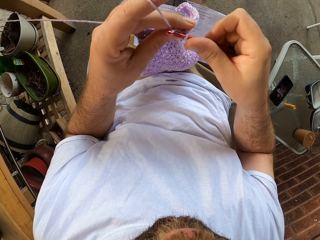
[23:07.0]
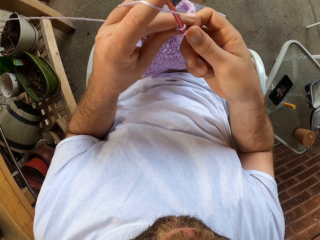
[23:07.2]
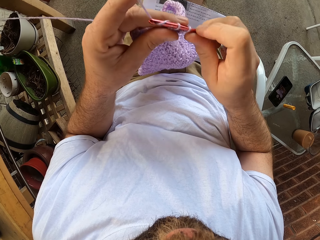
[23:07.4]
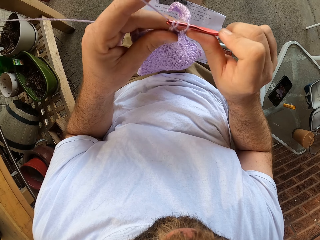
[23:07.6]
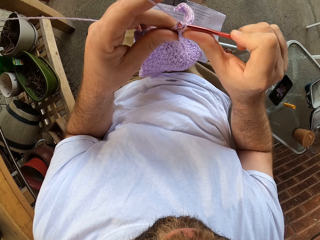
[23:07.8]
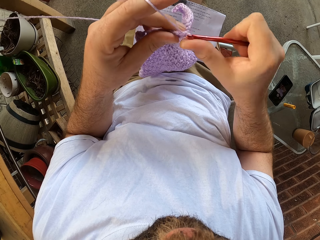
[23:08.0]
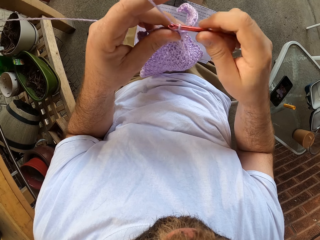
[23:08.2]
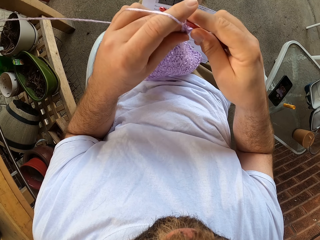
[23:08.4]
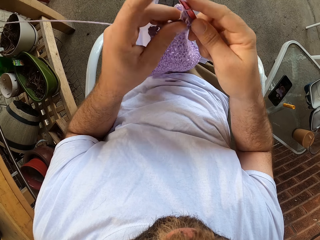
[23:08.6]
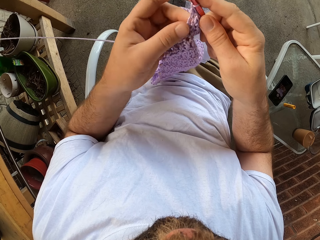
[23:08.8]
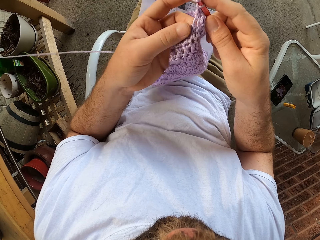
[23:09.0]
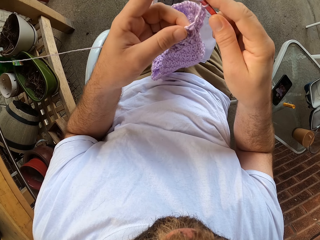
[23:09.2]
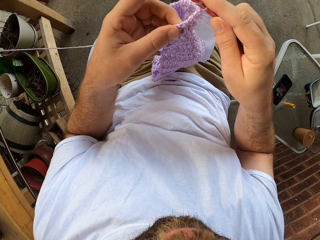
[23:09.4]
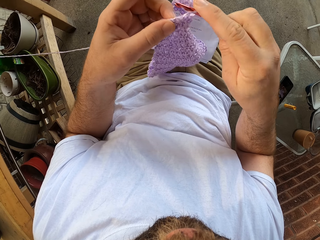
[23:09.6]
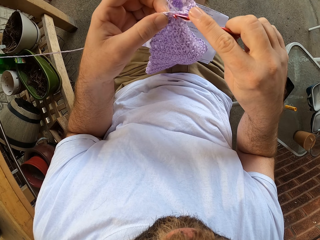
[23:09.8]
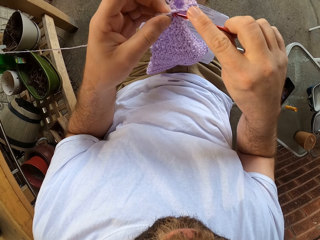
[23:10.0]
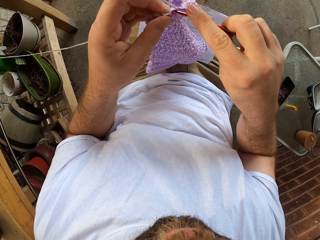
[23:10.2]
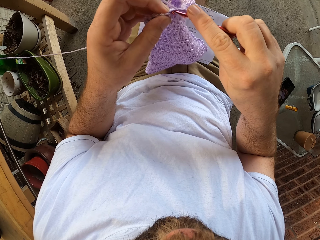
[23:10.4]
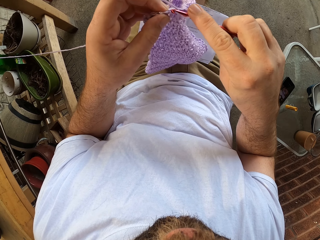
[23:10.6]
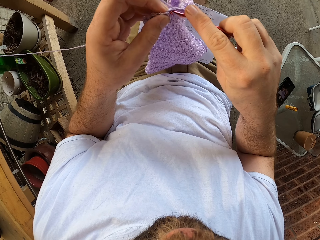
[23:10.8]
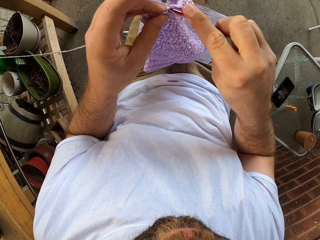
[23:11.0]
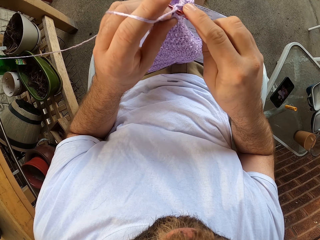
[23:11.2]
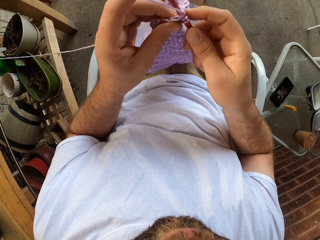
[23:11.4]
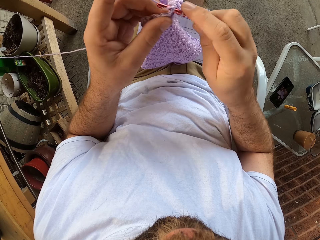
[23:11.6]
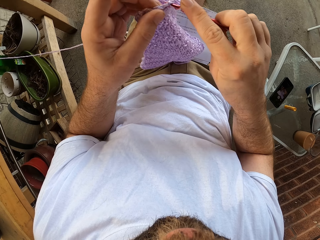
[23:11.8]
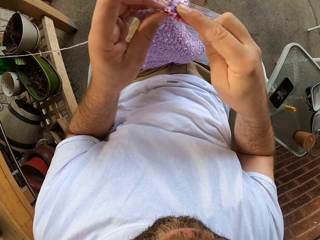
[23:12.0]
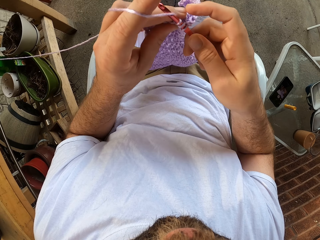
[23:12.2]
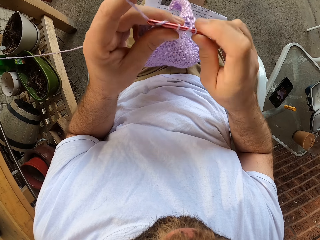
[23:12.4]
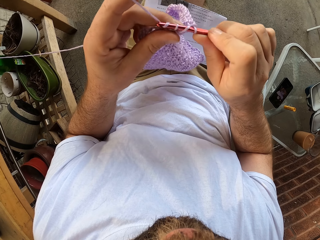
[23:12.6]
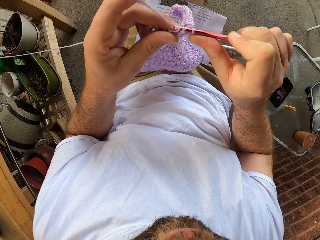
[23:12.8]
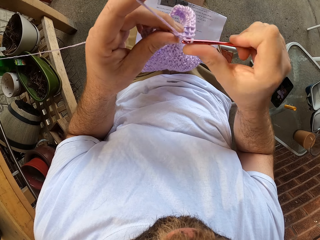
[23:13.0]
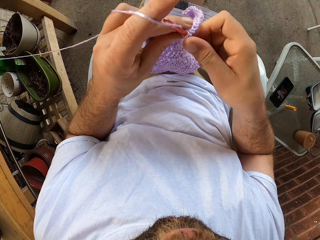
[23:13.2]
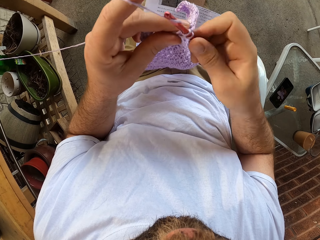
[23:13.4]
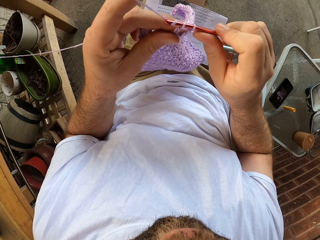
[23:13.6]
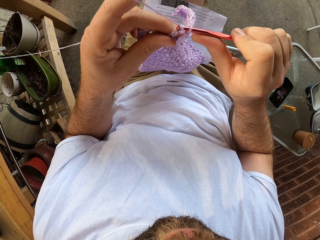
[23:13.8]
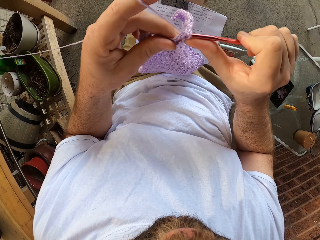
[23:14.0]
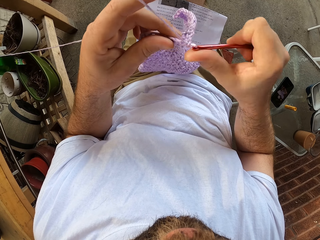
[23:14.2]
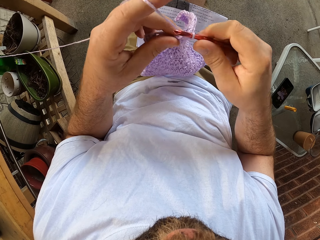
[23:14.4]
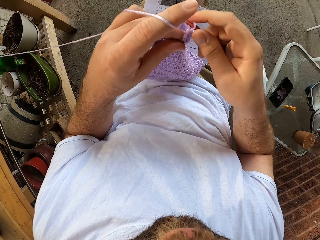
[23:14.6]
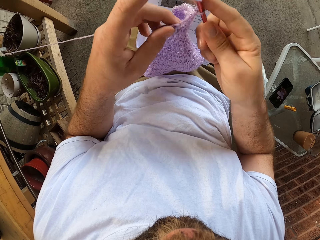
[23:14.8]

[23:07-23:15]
The camera wearer moves the left hand.

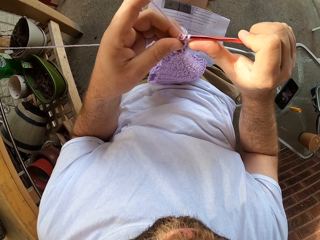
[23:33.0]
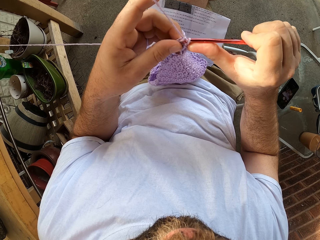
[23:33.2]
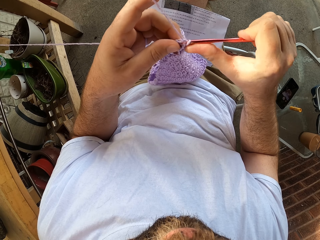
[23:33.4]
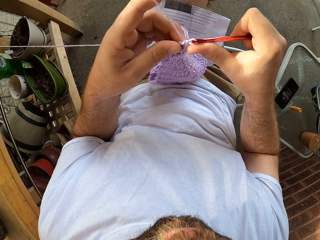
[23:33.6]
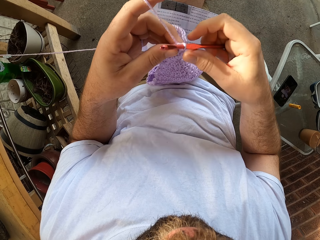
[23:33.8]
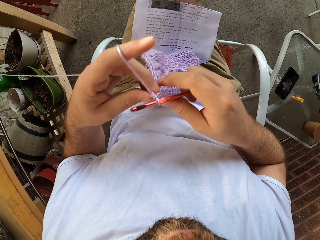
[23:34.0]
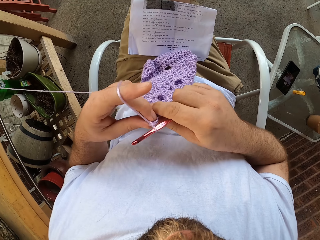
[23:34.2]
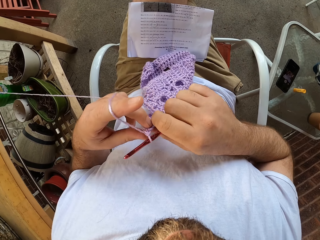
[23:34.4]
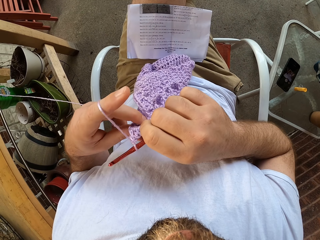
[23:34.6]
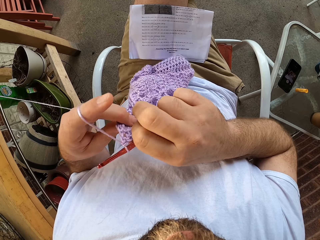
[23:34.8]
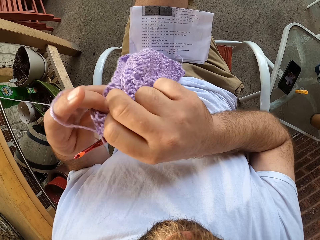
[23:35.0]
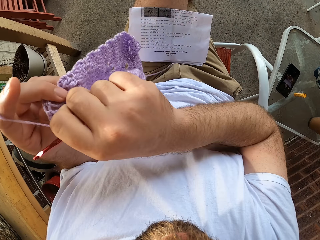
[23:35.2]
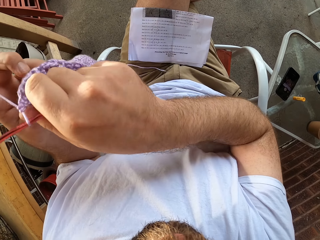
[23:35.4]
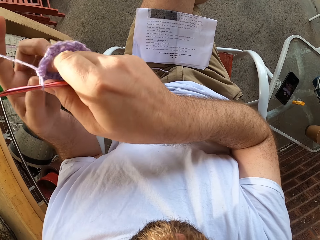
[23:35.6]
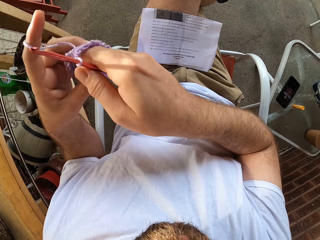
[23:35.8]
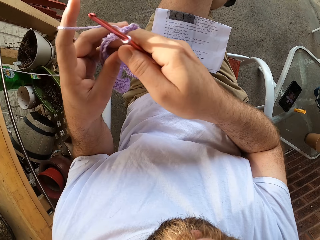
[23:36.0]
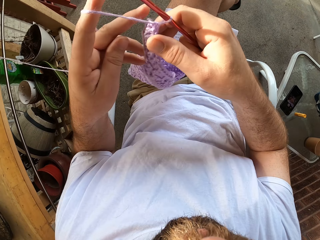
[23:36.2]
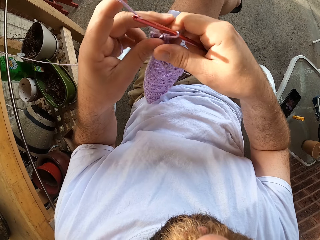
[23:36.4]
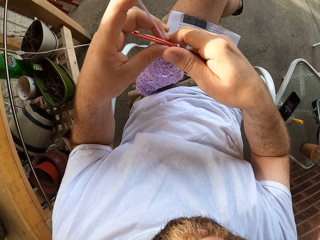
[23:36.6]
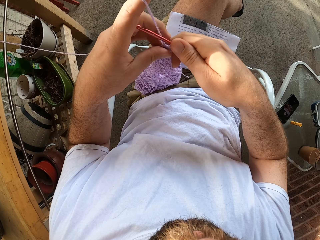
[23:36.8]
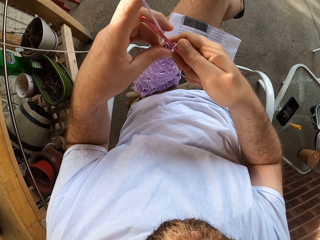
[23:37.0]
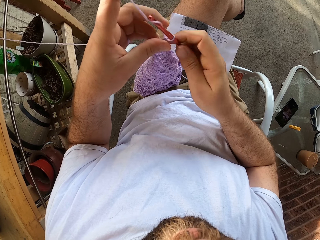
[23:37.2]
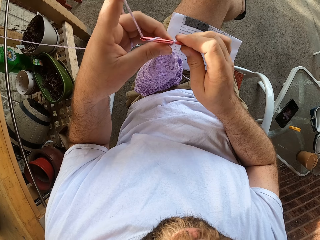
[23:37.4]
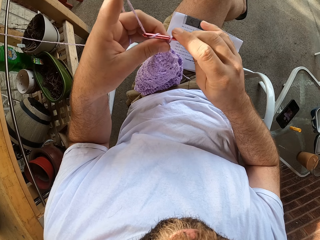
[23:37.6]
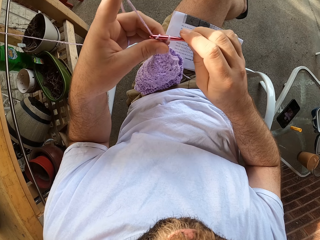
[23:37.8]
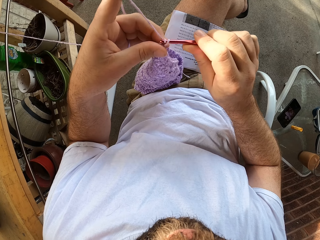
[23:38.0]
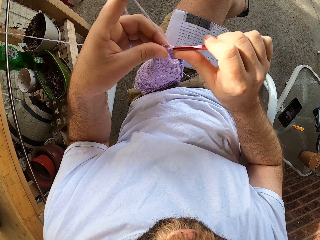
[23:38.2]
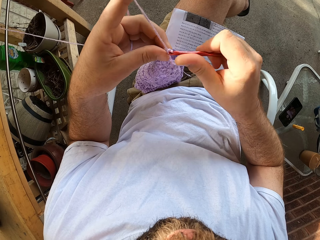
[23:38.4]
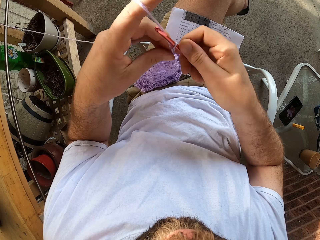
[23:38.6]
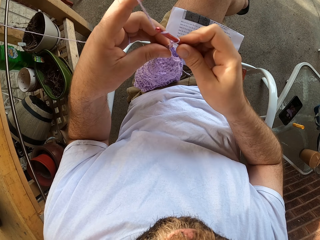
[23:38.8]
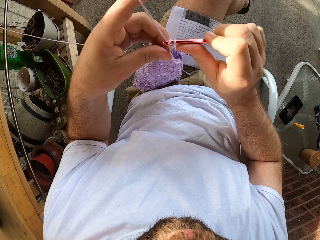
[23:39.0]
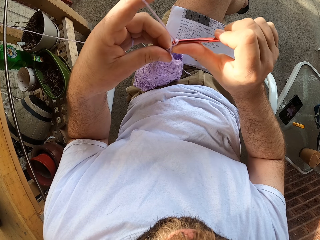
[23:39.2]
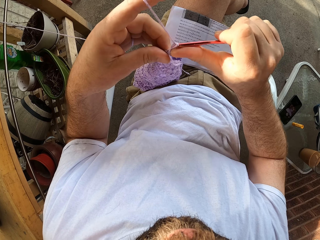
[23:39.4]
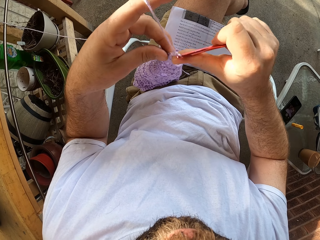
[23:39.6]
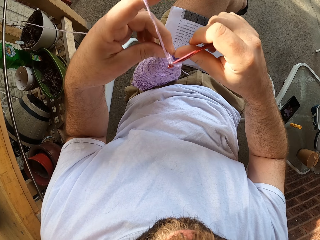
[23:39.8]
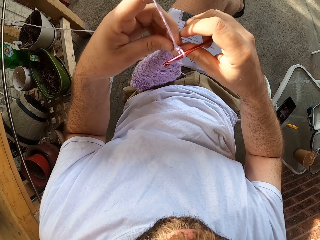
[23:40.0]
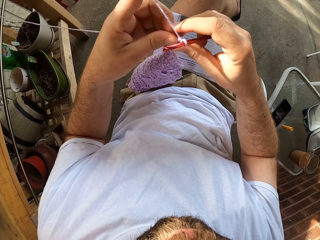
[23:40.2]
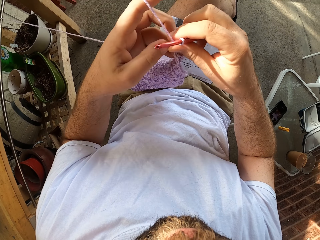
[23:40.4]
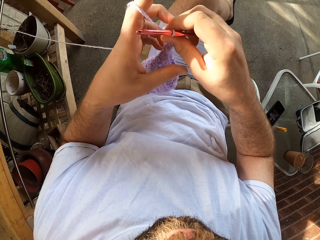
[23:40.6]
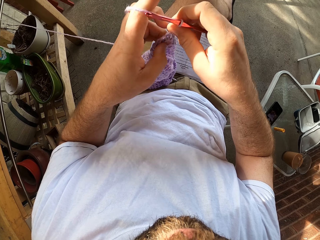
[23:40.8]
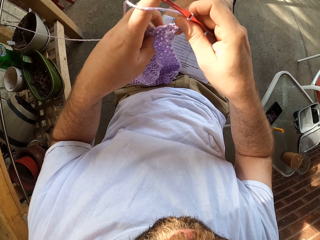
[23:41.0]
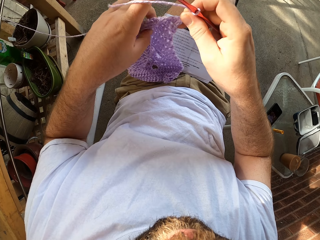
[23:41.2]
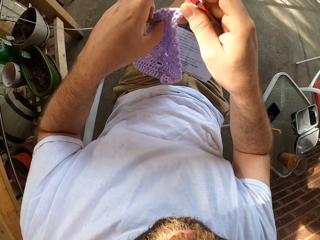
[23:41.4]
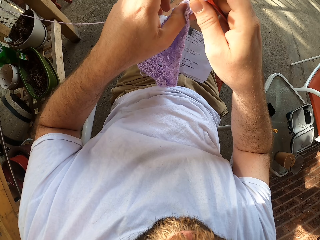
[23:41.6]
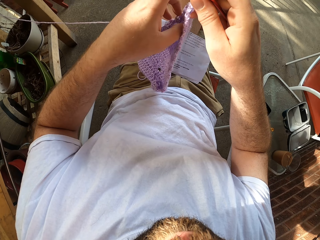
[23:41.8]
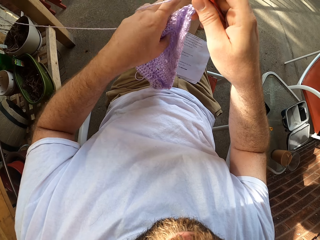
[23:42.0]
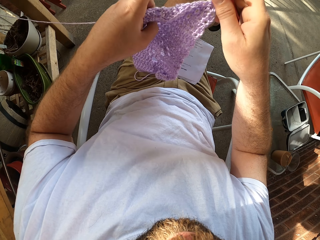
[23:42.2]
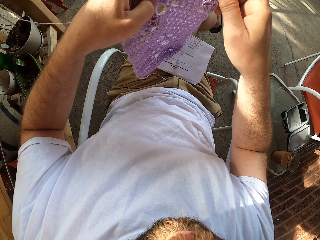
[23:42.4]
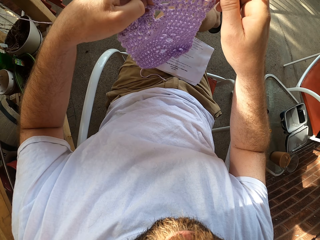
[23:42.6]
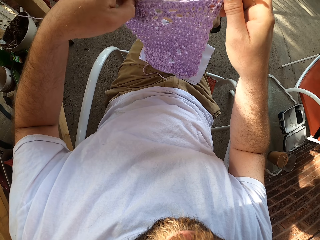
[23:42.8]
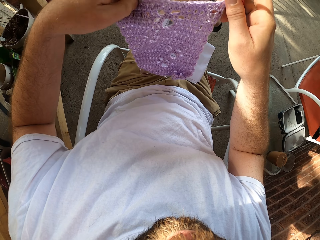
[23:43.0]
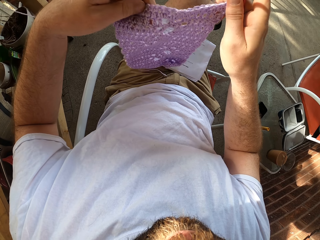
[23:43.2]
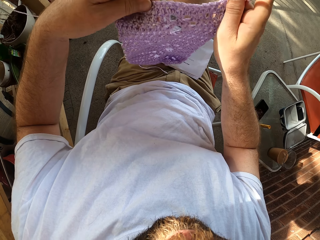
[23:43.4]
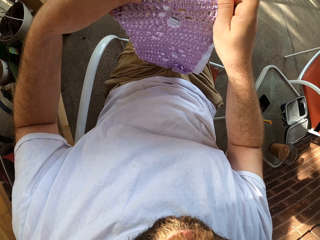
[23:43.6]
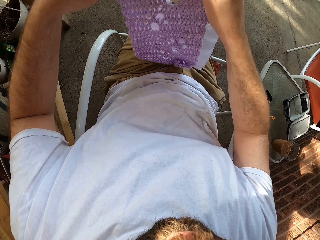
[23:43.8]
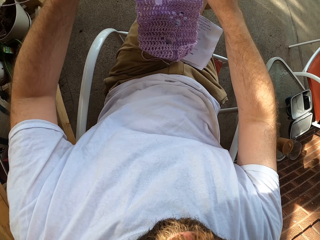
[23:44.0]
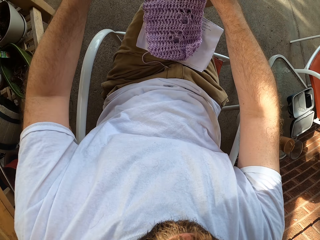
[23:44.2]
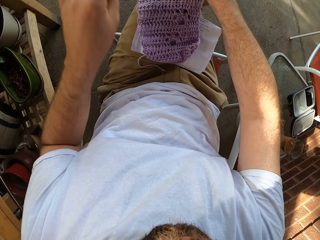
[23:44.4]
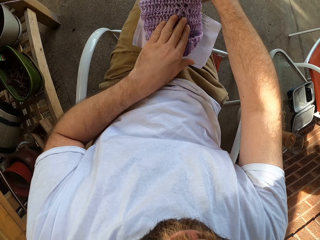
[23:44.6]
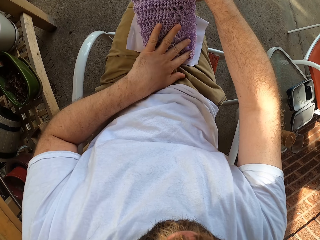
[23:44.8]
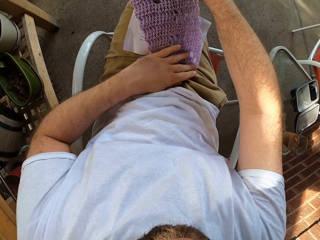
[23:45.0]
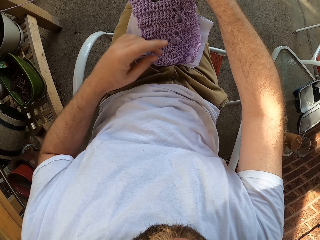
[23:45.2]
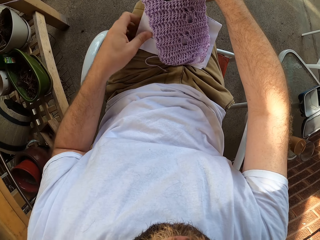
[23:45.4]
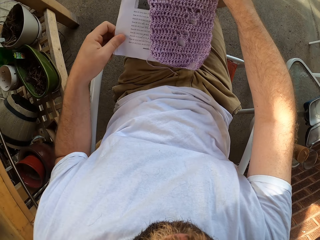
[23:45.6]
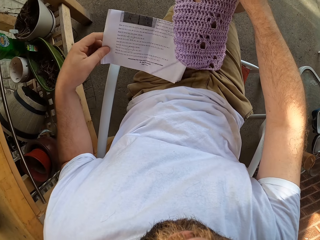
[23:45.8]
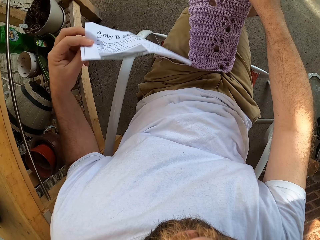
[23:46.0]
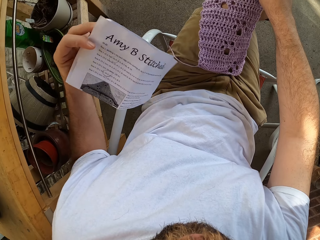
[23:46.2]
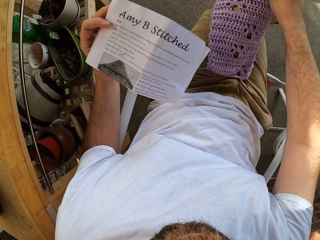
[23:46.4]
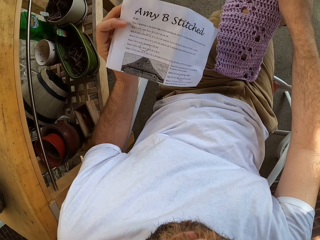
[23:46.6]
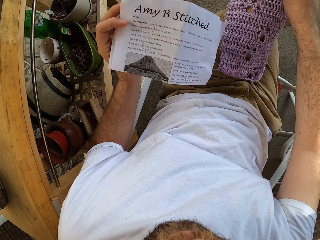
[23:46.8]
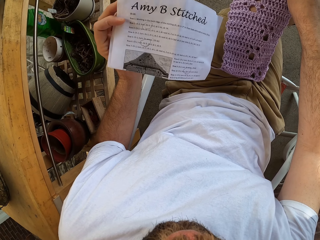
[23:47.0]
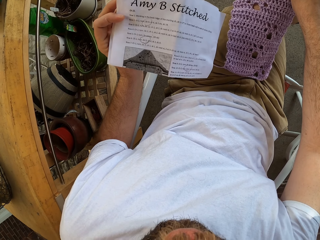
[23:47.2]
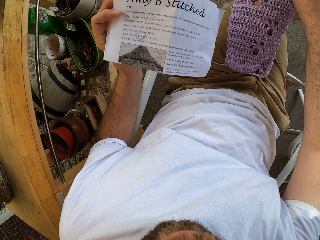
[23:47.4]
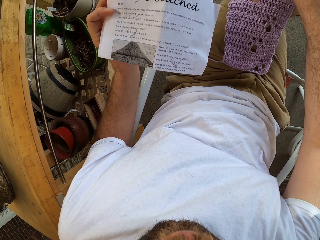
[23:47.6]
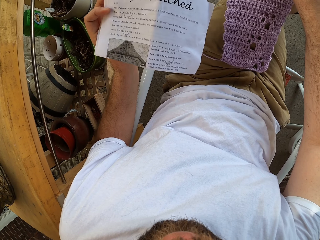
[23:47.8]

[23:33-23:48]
The camera wearer moves a cloth towards his body. He lifts the cloth, moves the cloth and knits the cloth. He adjusts the fabric with both hands. He holds the cloth. He places the fabric on his lap. He straightens the cloth. He picks up a book or manual from his lap with his left hand. He turns the manual.
